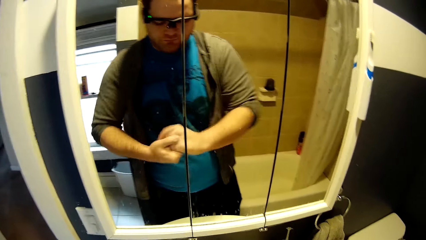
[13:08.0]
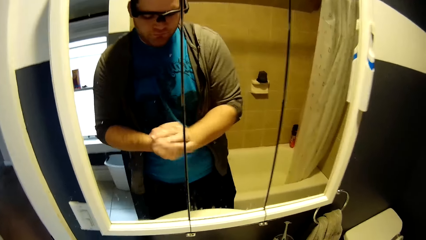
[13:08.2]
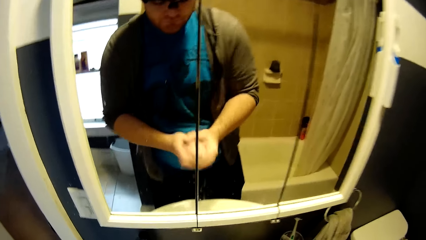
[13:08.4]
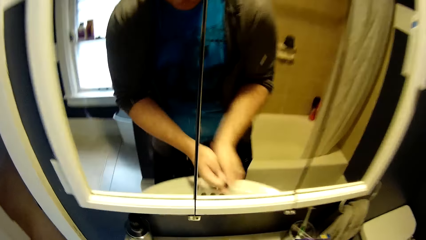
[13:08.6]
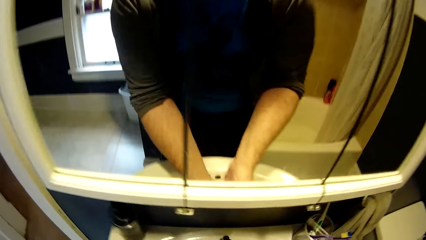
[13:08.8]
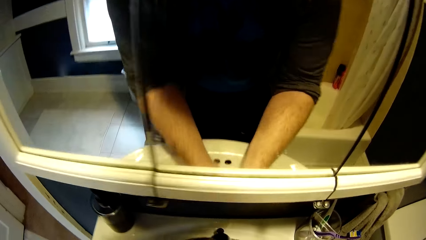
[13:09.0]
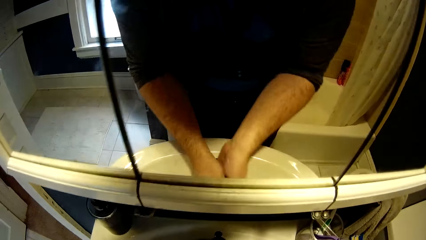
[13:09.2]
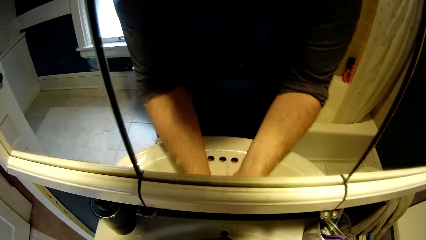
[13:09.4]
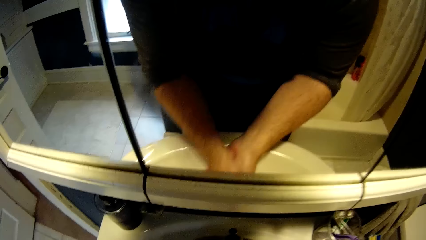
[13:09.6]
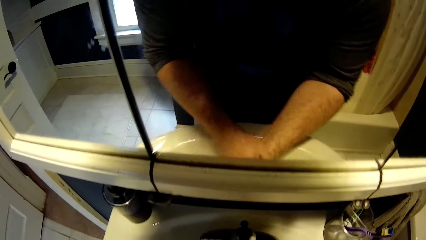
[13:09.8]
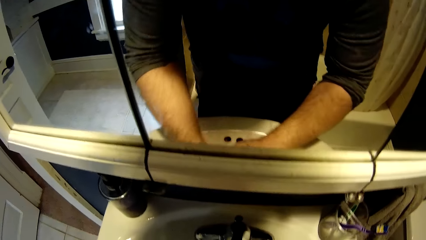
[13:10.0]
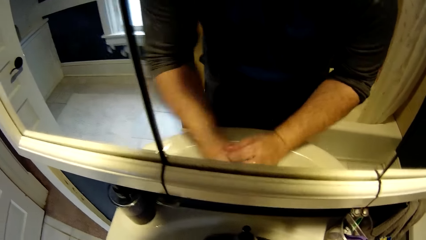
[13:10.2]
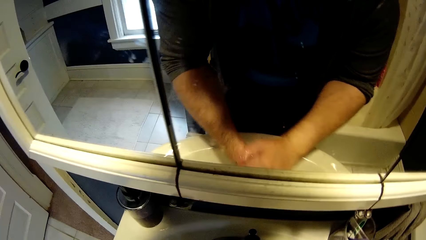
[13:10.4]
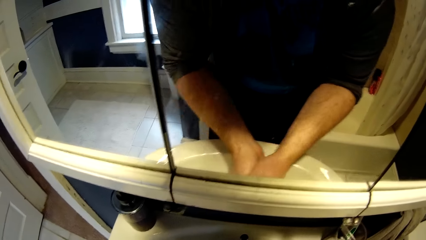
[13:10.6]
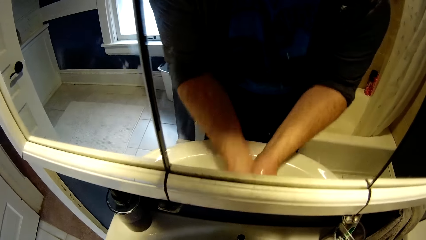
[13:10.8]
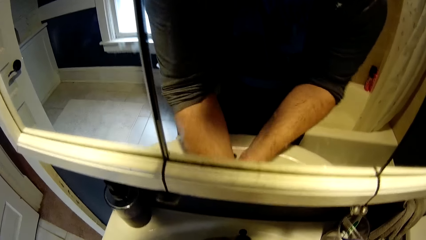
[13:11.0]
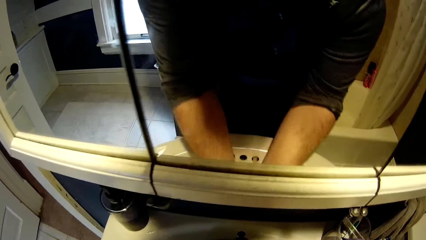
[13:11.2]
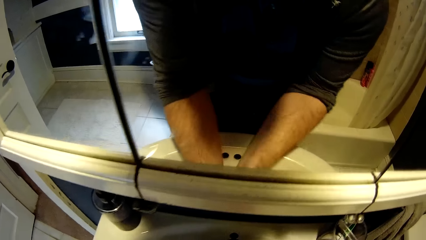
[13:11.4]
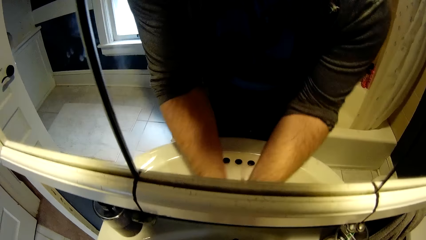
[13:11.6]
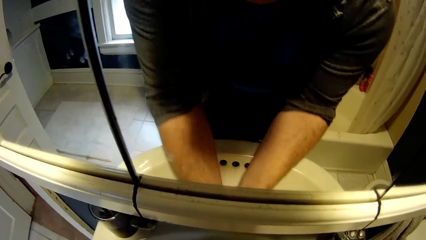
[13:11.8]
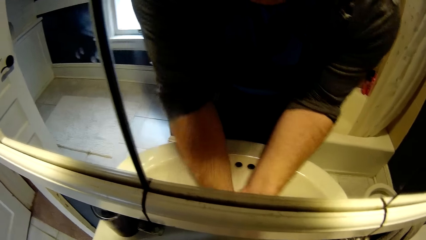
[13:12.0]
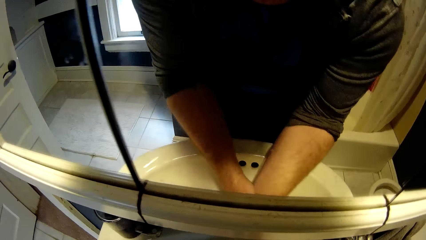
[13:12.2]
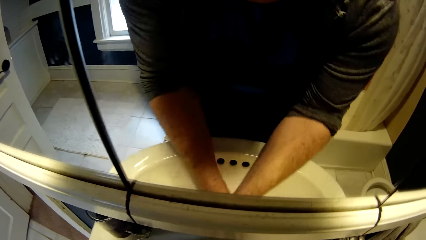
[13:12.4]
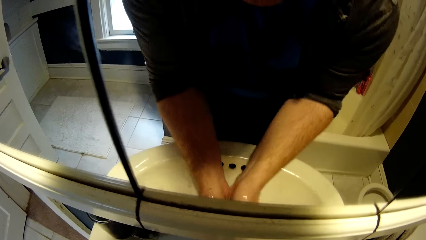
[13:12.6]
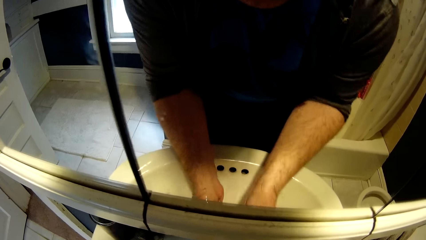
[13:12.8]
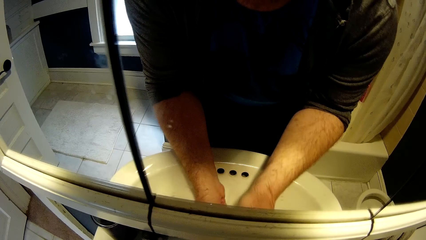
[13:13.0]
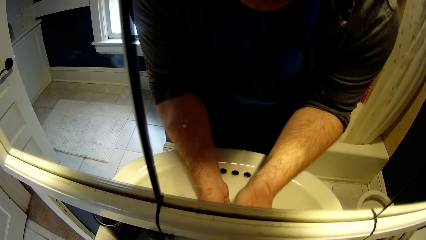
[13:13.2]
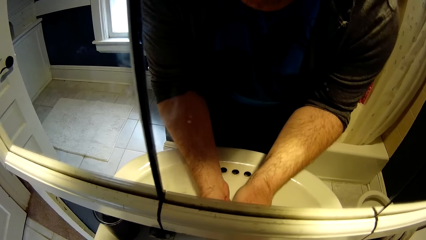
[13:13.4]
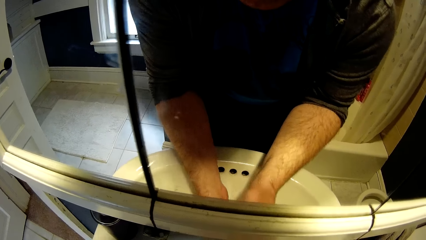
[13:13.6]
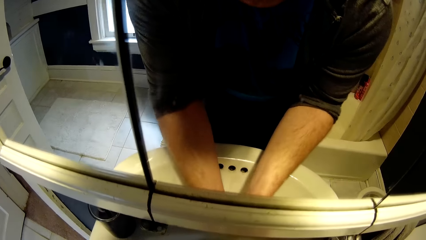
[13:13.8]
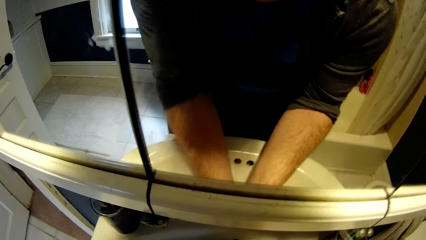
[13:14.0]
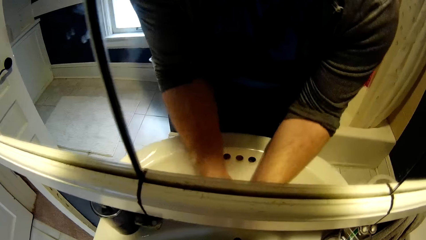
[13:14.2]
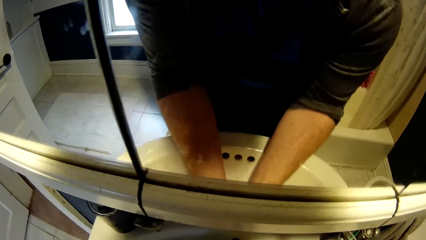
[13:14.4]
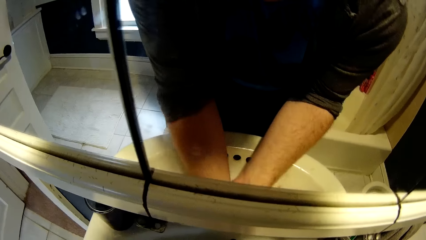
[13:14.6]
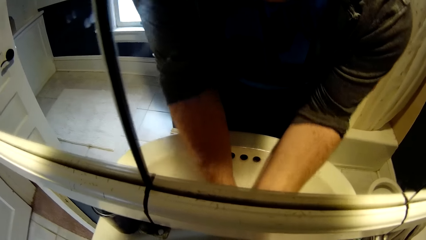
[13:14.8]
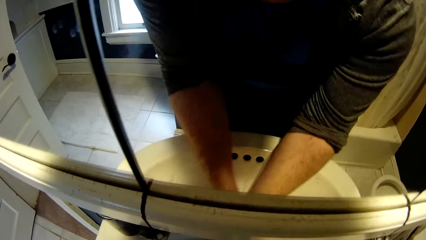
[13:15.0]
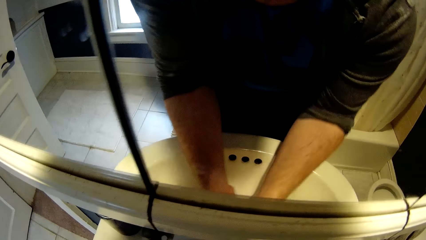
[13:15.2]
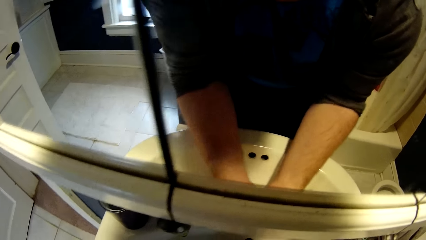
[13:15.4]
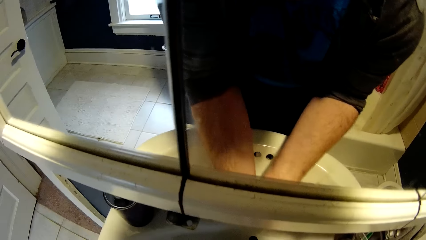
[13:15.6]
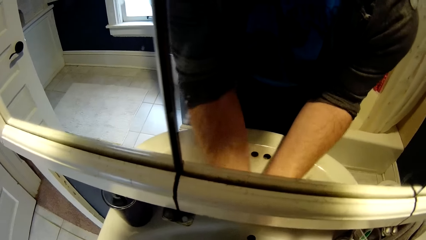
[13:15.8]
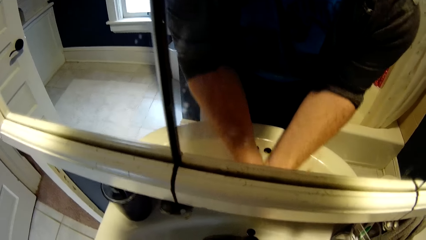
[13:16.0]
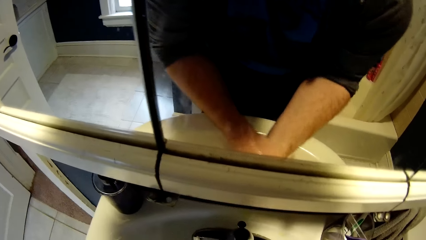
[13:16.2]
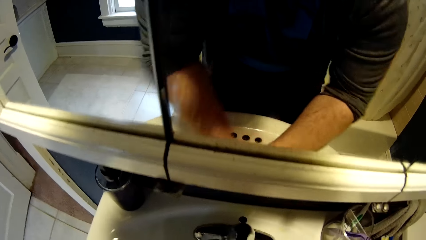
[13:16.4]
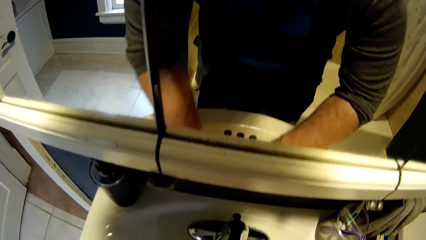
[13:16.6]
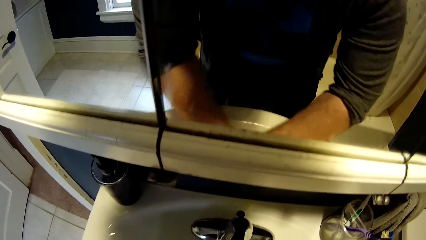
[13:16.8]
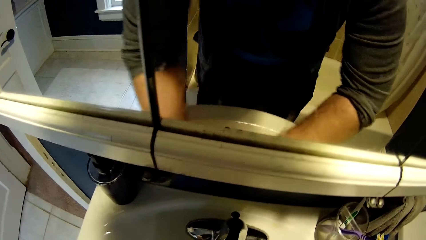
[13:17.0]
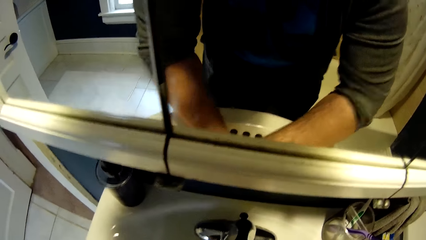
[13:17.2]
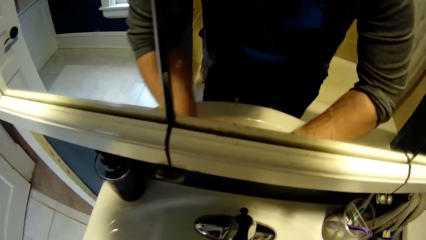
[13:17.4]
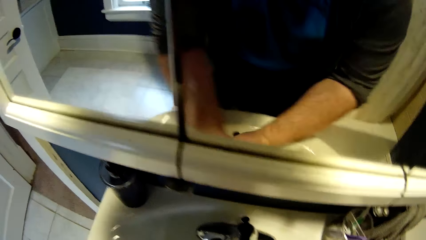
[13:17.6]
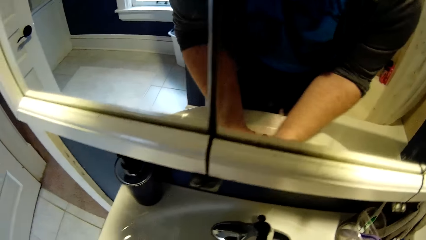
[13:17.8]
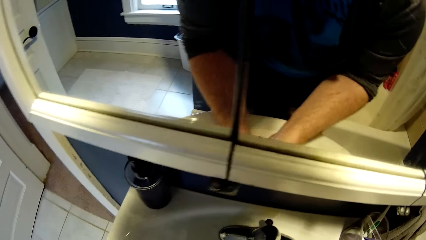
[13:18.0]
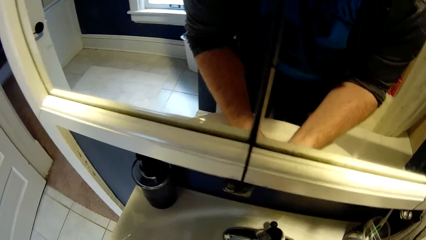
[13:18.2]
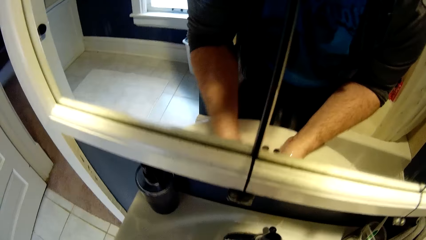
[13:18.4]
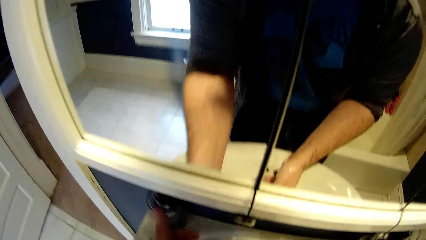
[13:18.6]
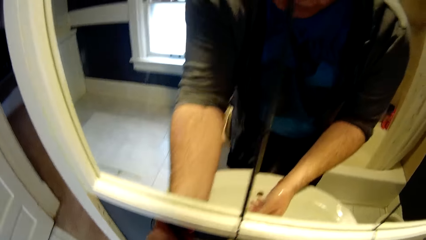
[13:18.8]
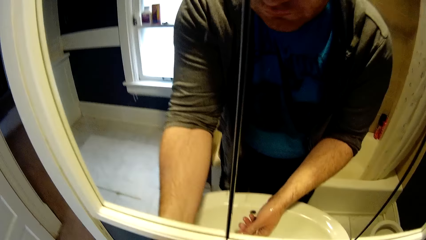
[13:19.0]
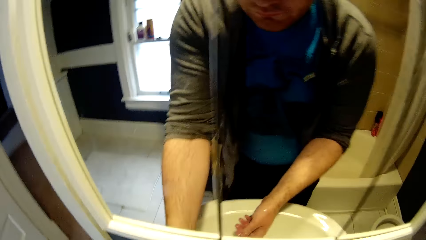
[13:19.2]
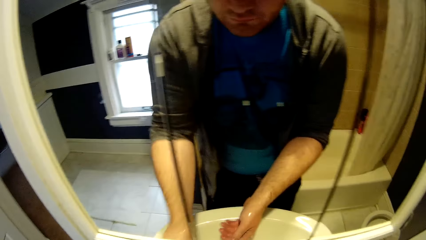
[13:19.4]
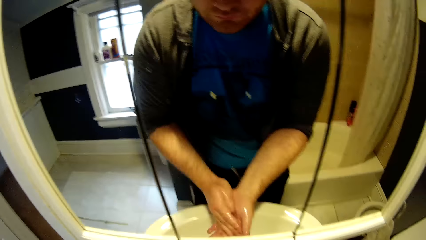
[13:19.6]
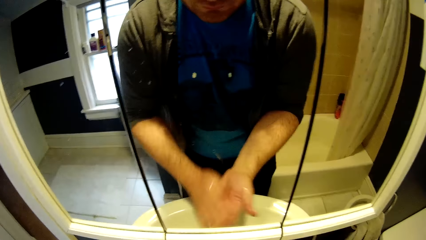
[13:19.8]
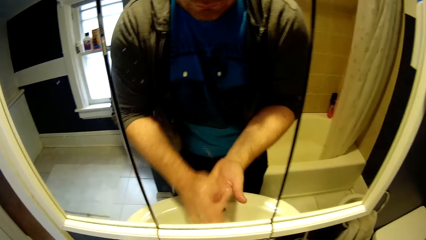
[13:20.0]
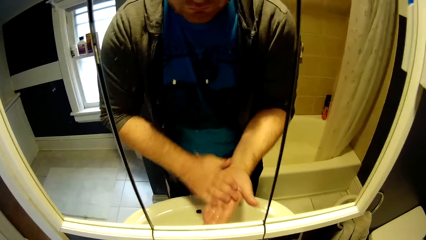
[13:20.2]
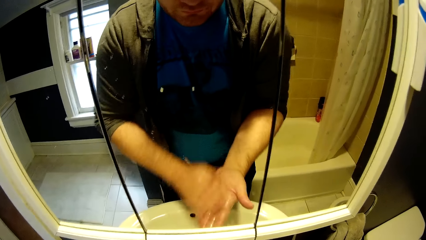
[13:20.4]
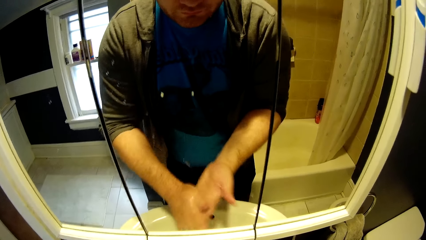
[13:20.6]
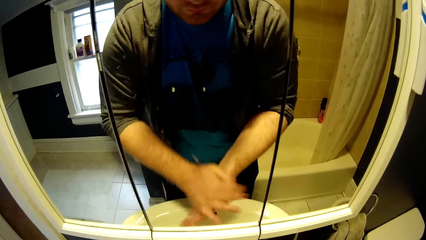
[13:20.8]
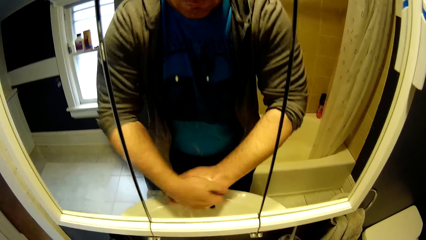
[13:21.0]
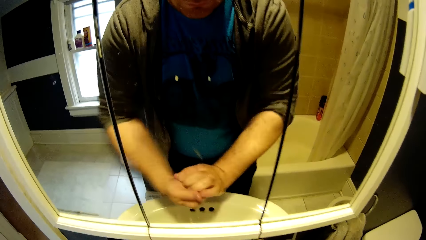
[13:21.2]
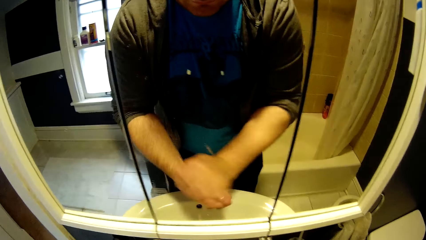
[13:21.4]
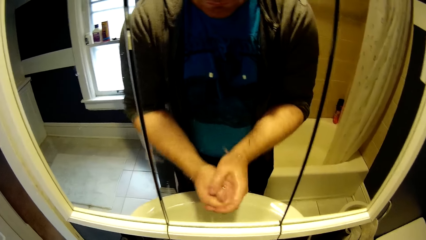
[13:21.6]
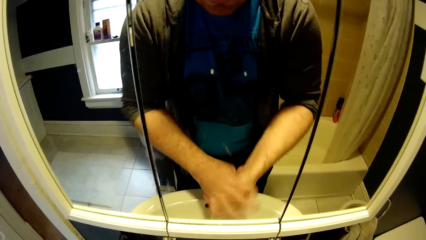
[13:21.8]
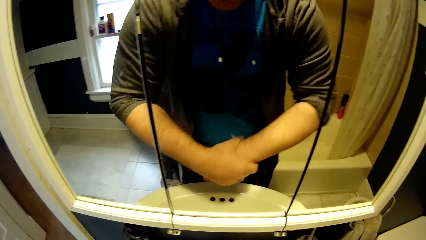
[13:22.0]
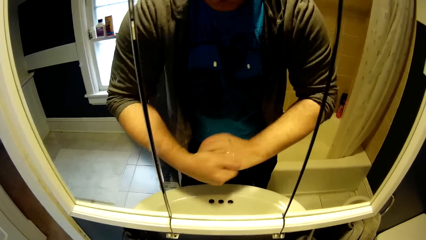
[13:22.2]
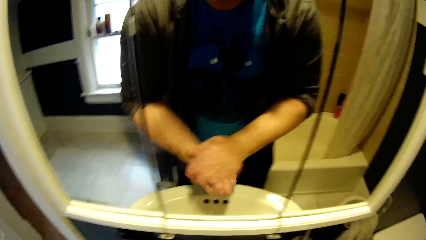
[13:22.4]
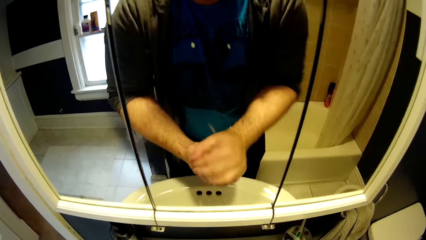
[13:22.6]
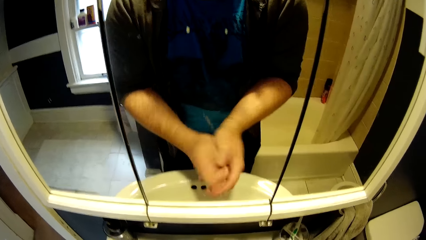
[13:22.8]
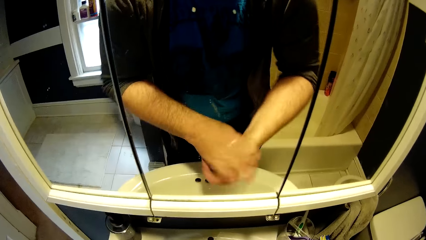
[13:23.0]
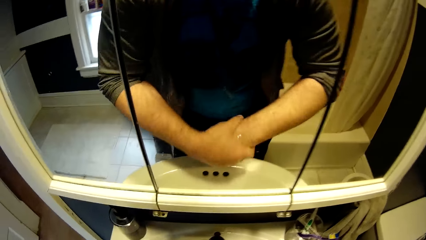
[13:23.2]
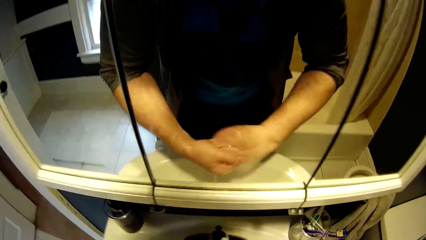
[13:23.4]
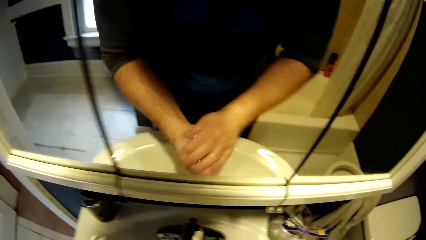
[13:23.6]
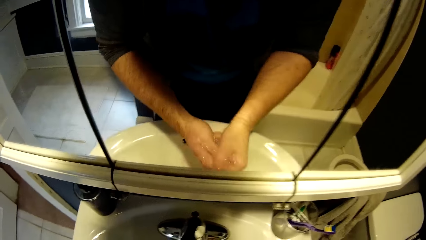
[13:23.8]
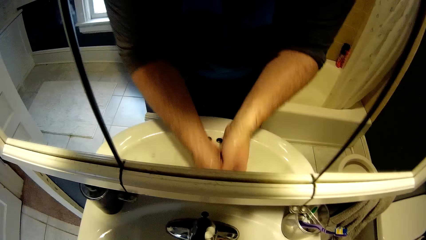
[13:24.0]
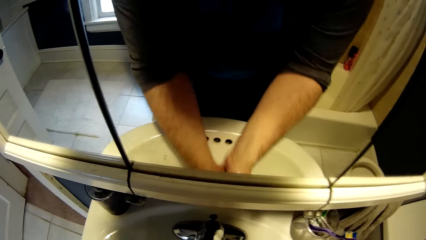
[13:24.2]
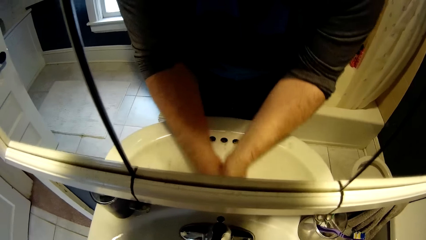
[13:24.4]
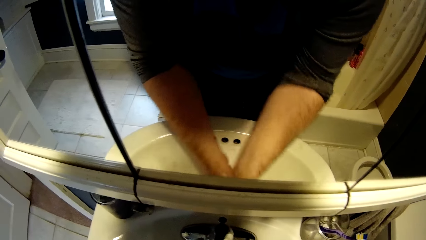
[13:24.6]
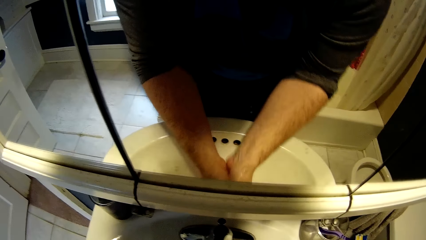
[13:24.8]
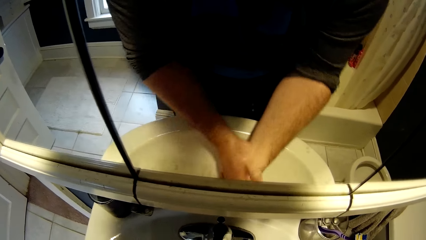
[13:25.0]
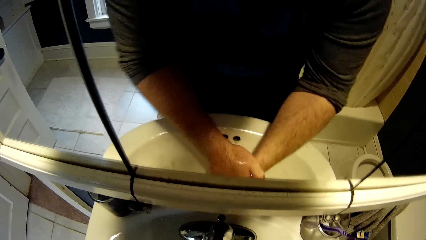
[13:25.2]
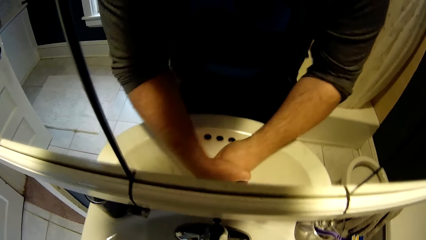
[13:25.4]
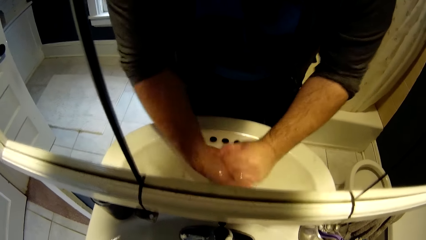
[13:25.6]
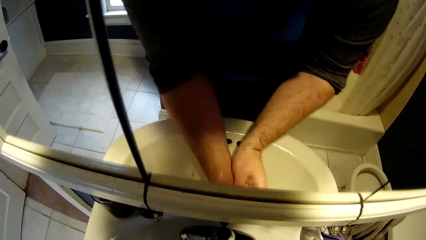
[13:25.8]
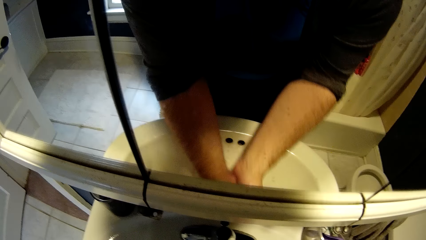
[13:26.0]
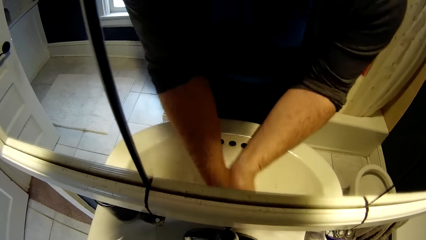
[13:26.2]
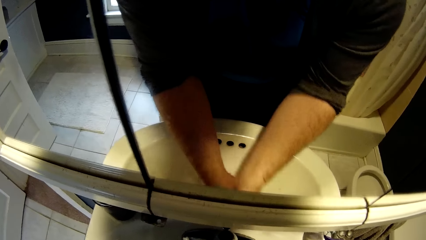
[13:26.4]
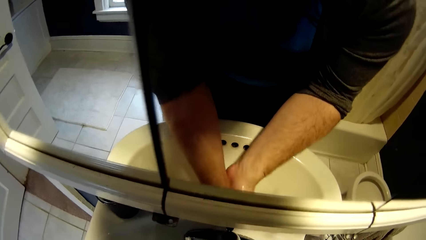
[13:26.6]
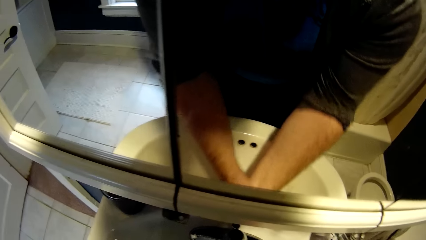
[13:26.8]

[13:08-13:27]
The camera wearer presses soap on his hand. He washes hands.
